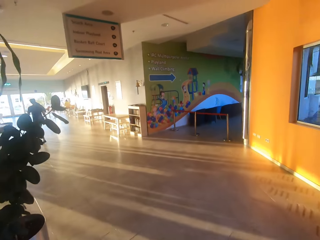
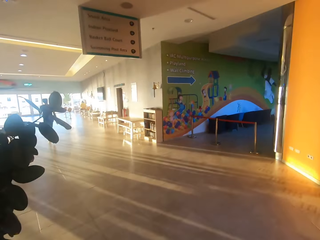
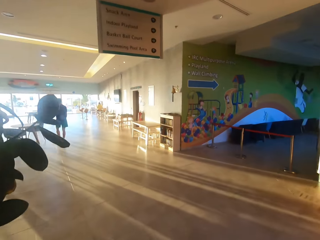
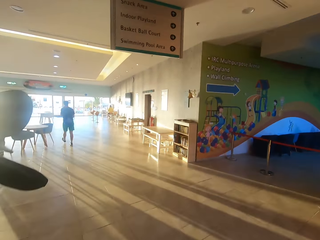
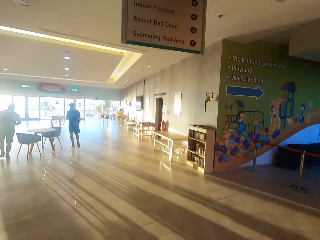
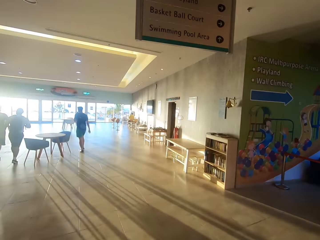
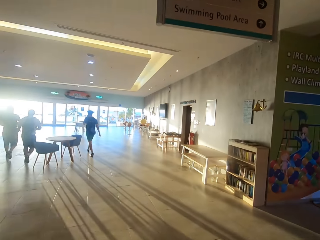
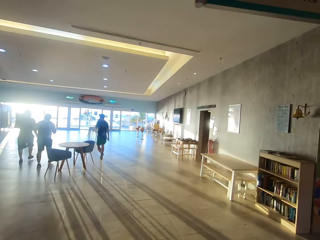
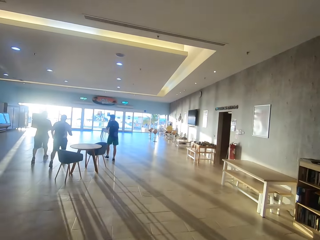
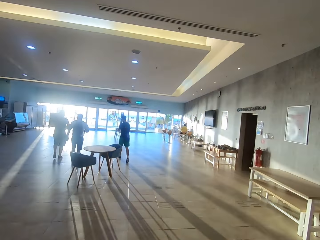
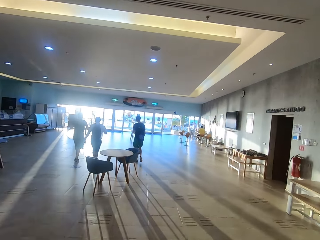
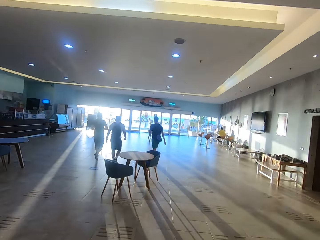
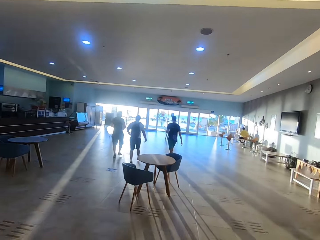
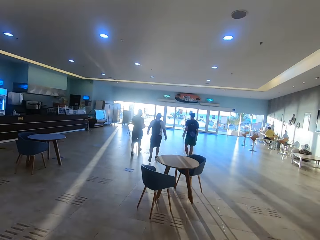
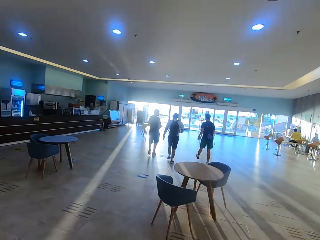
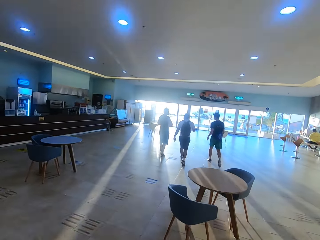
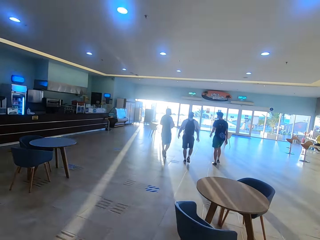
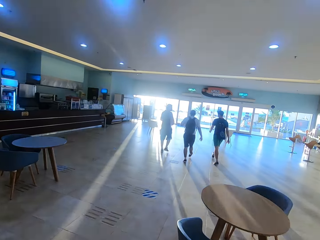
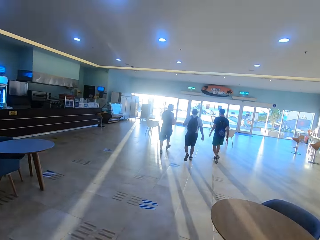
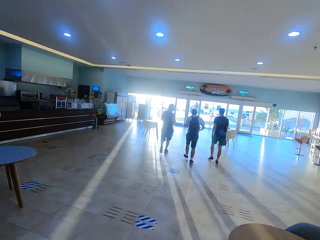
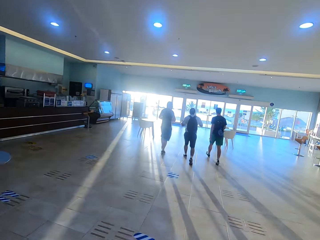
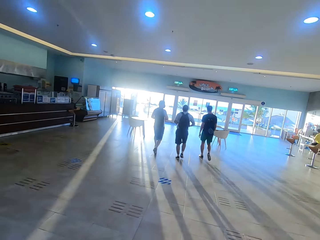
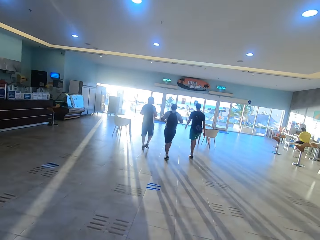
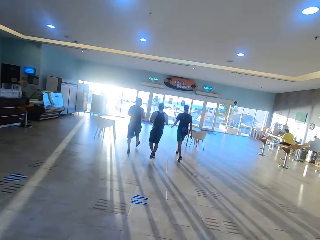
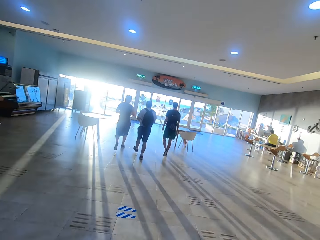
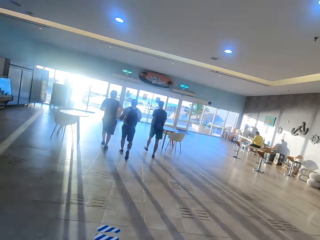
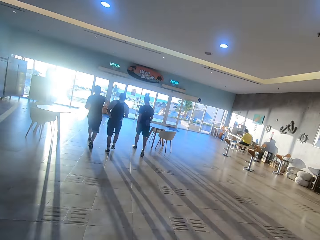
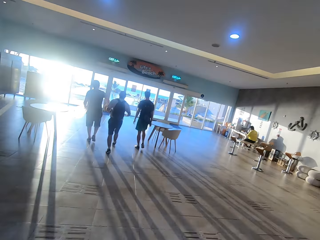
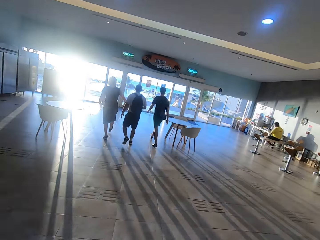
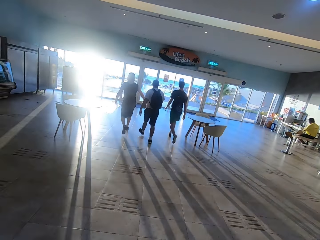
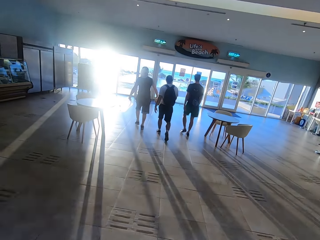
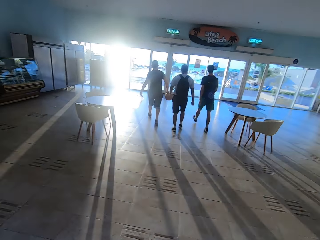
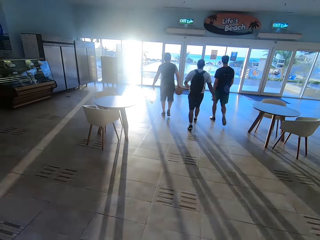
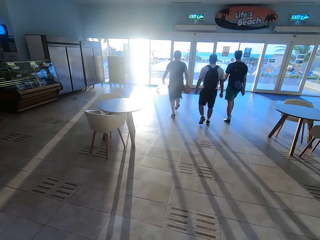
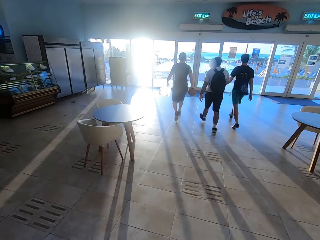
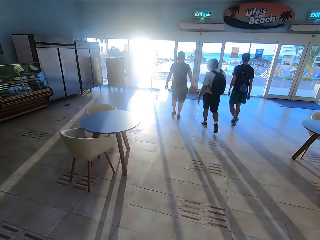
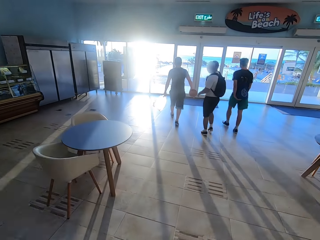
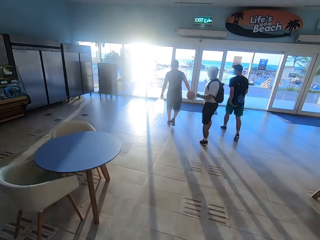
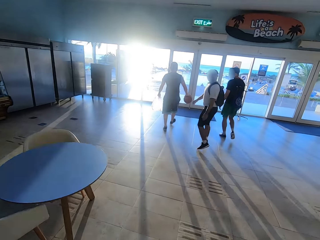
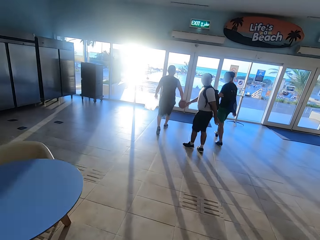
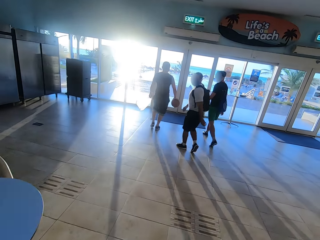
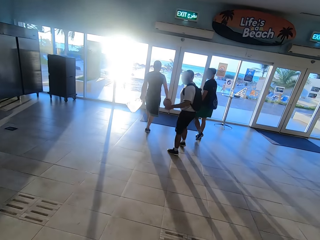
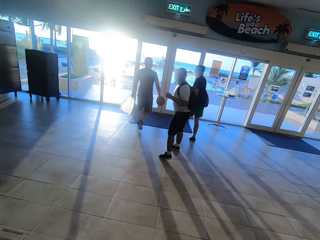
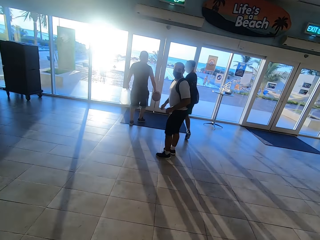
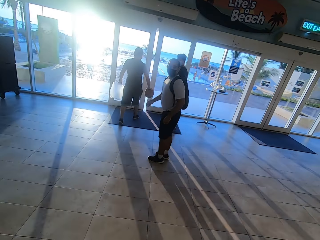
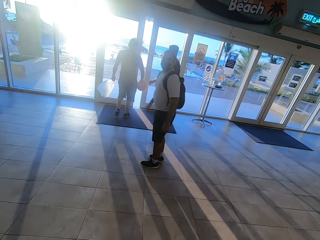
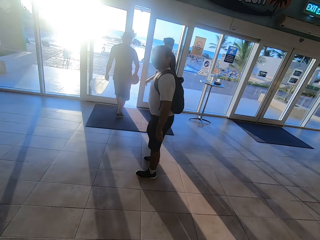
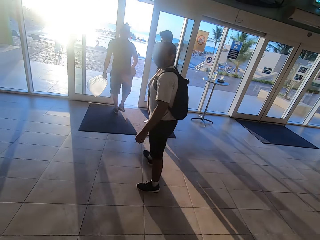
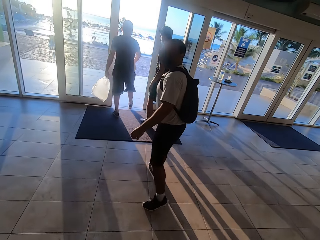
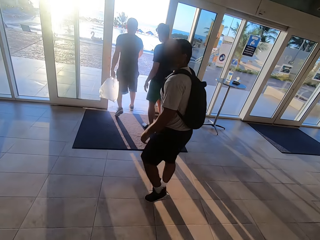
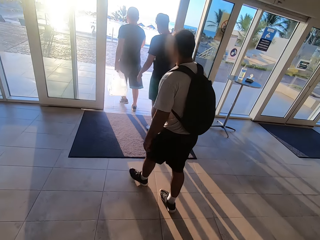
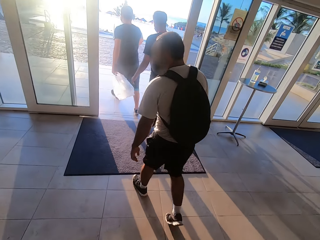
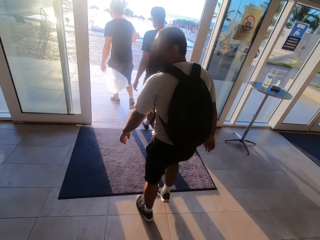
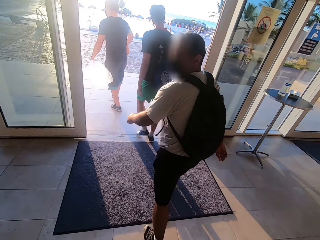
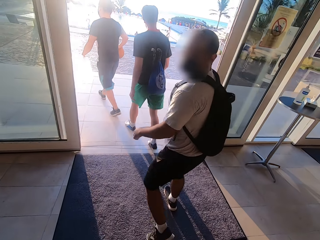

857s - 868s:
The camera wearer walks. A man walks. A second man walks. A third man walks. The camera wearer interacts with someone. They walk. The second man looks at the camera wearer. The third man looks at the camera wearer. The camera wearer walks. The second man walks. The first man walks. The third man walks. The camera wearer walks. The third man walks. The second man walks out the door. The first man walks out the door.

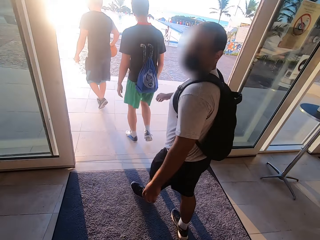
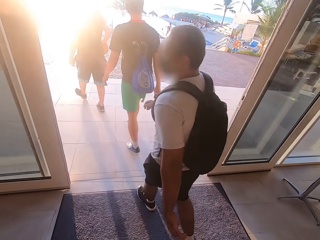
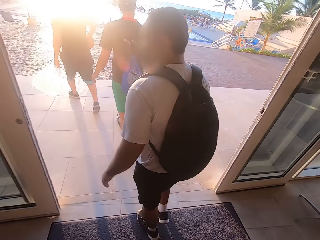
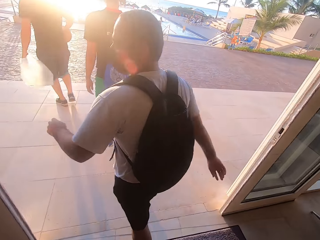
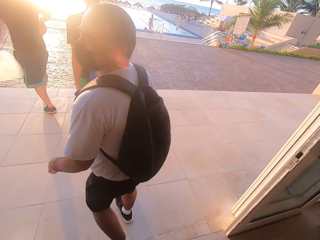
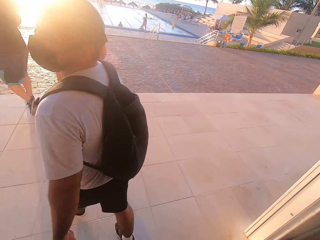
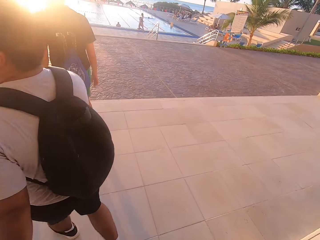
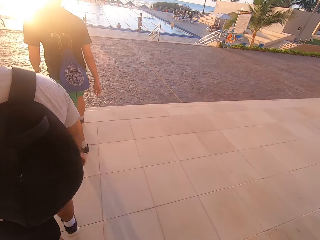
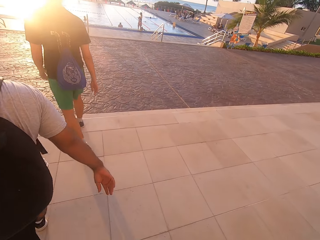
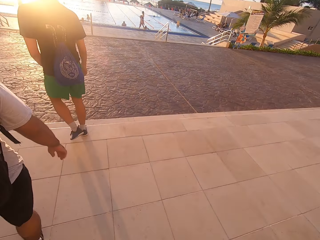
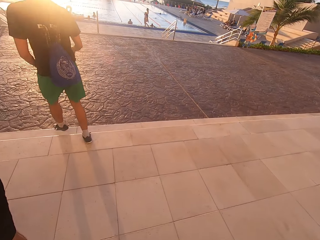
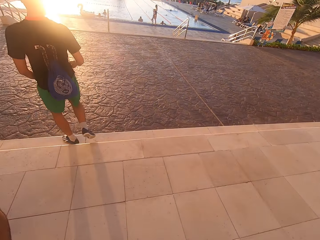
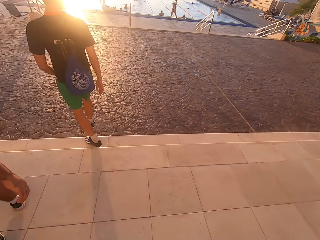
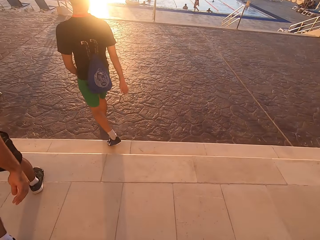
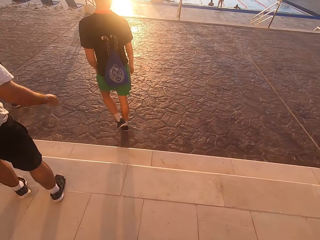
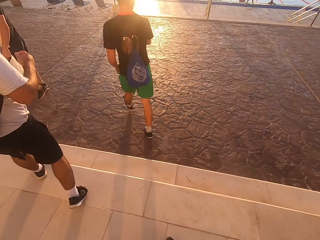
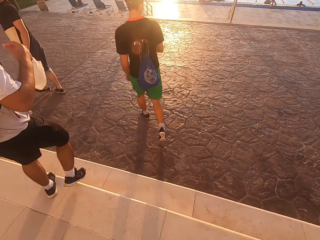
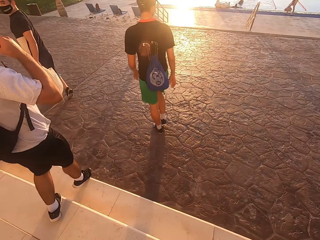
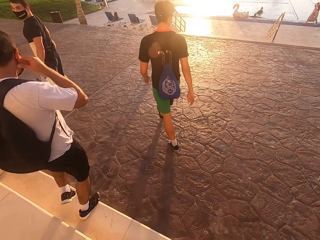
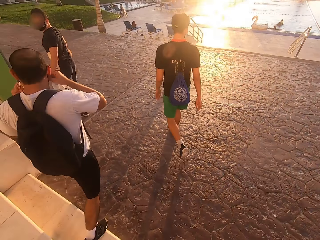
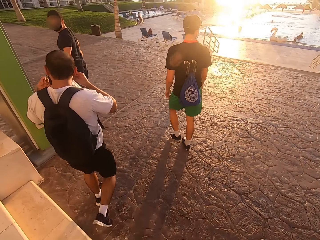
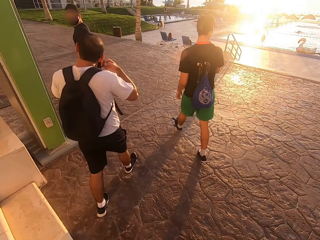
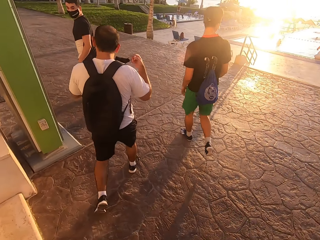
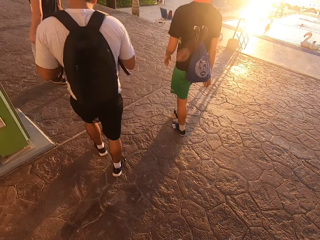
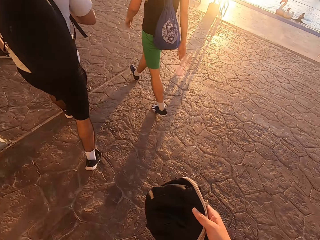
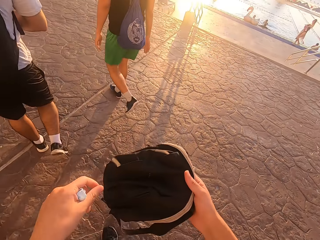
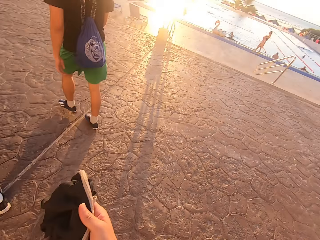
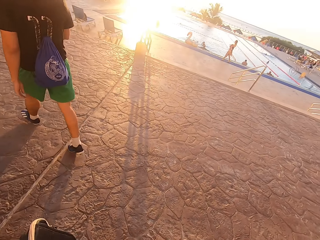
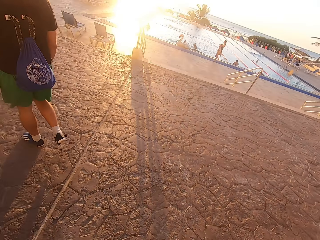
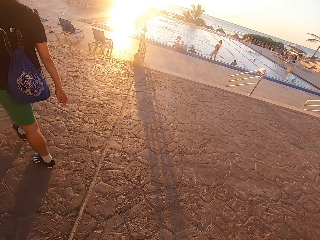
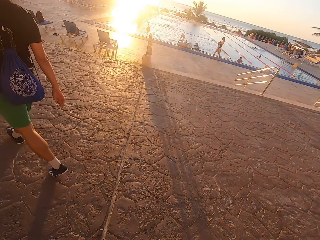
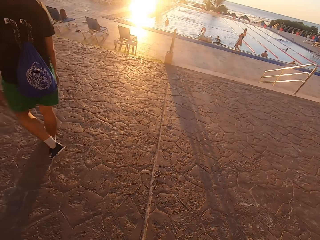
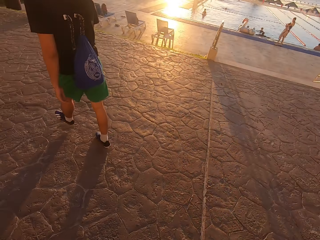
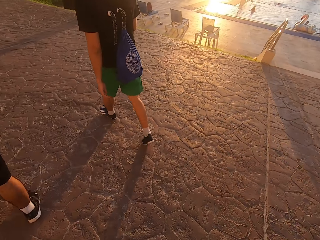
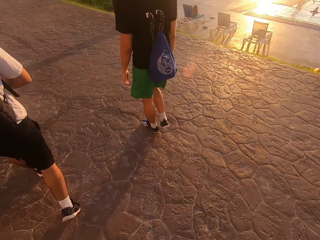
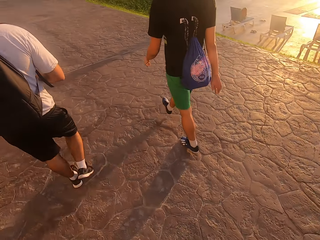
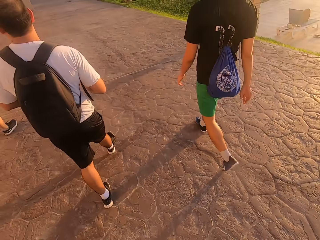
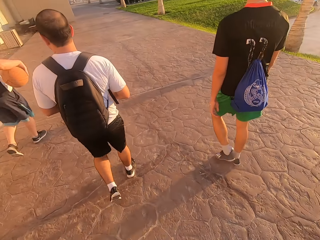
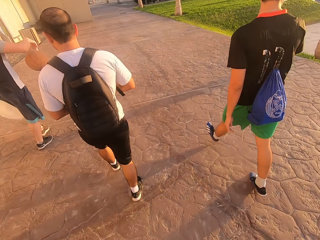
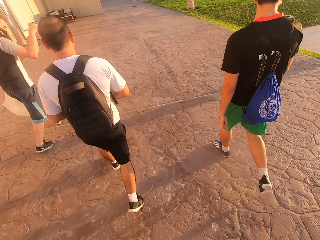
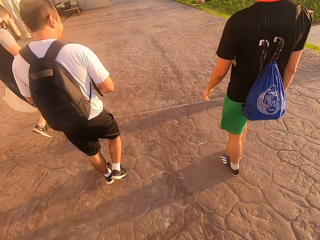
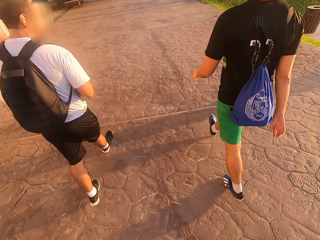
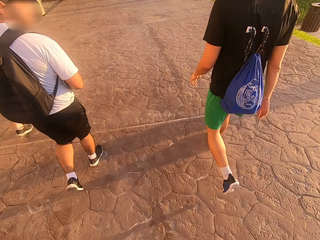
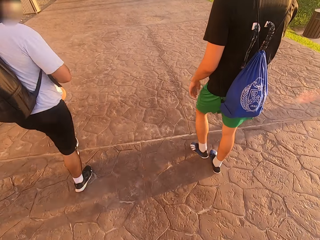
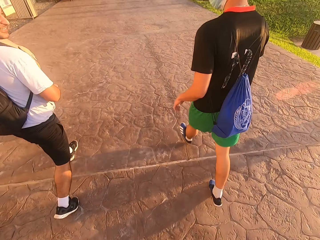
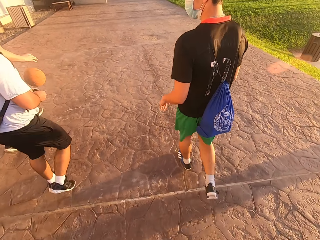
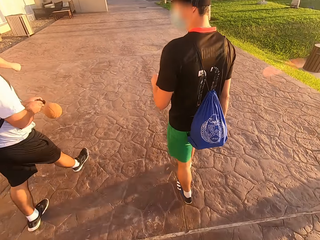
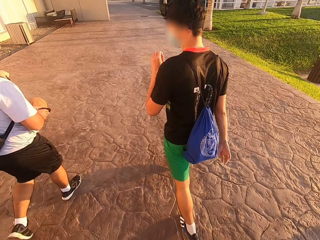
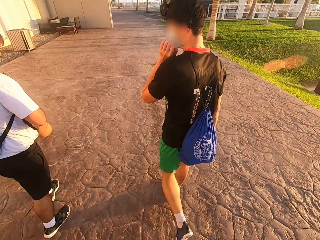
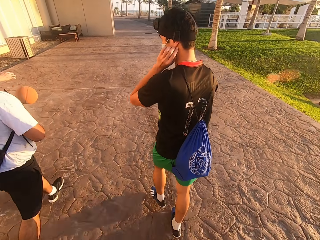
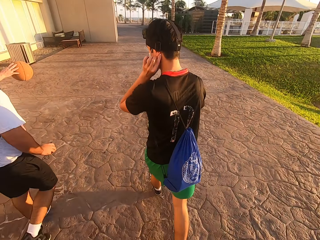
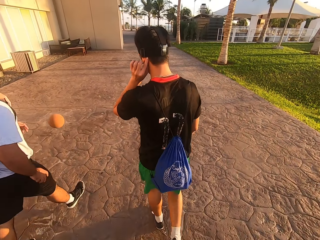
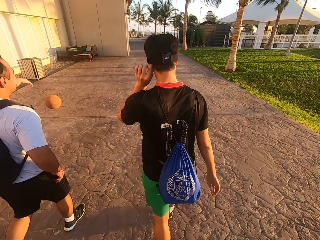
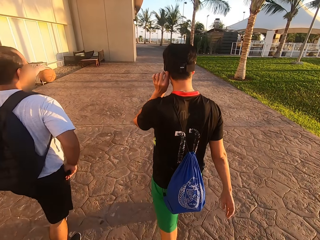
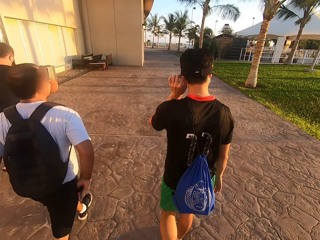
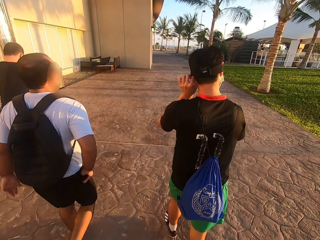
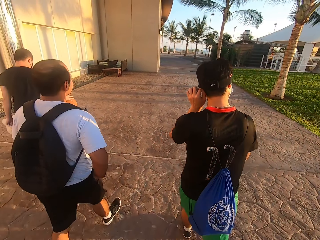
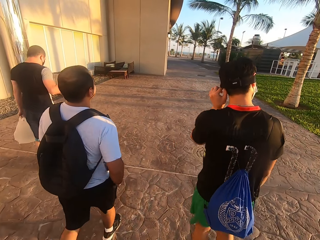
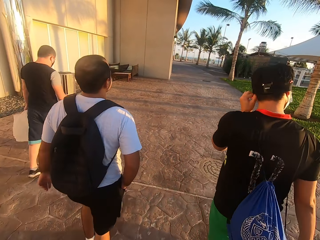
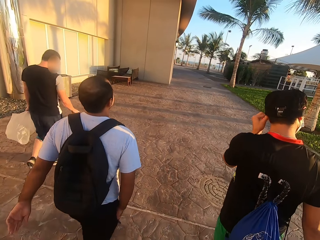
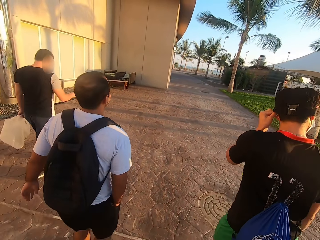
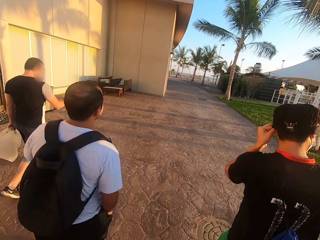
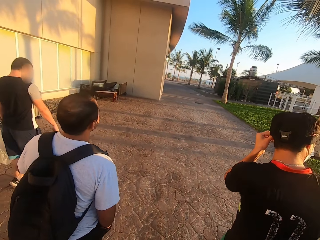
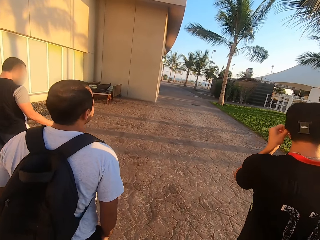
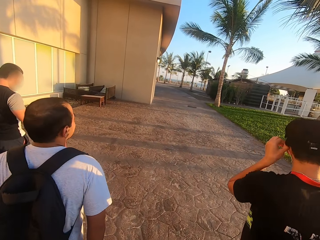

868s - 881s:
The camera wearer walks. A man walks out the door. The man walks. Another man walks. The first man walks. A third man walks. The camera wearer walks out the door. The second man looks behind. Another man removes his mask. The camera wearer opens his bag. He walks and looks at the bag. The second man dribbles the ball. The camera wearer walks. The first man walks. The third man walks. The camera wearer walks. The second man dribbles the ball. The third man walks. The first man lifts the hand up.
